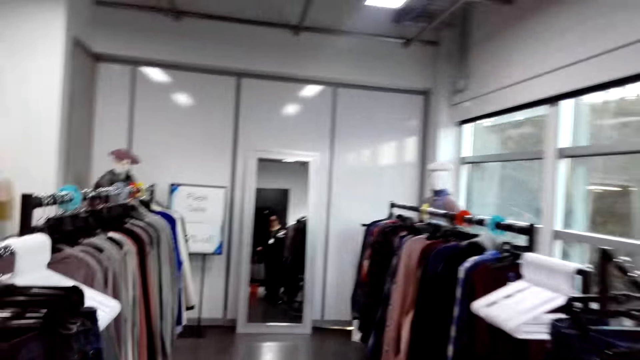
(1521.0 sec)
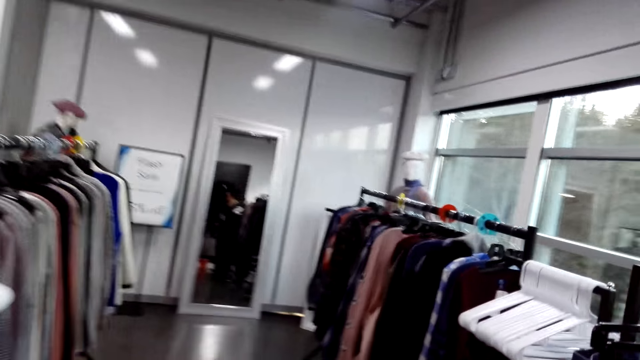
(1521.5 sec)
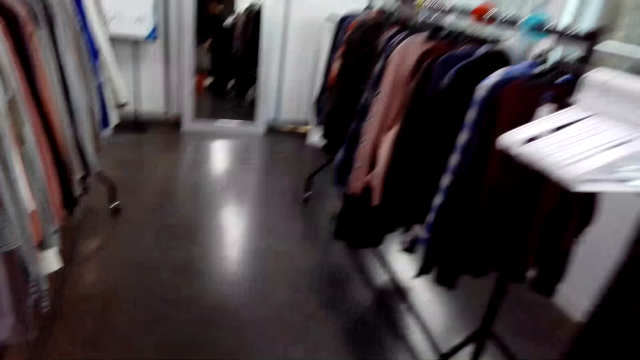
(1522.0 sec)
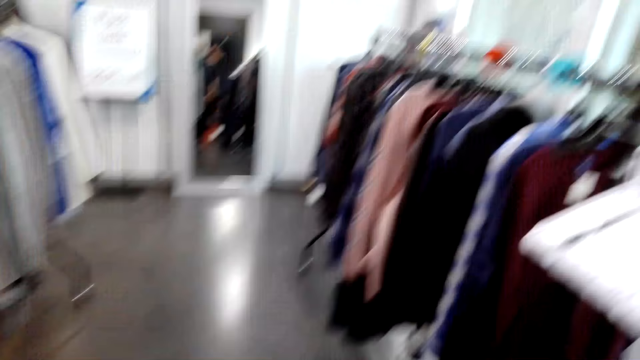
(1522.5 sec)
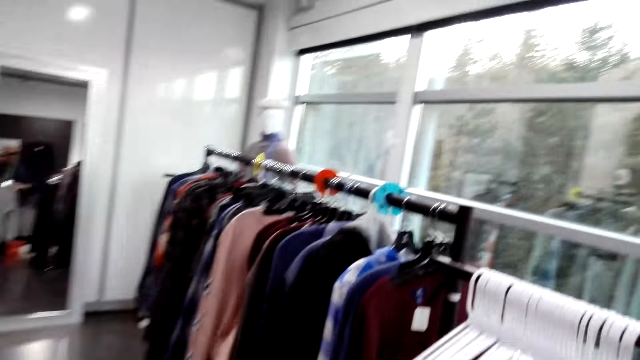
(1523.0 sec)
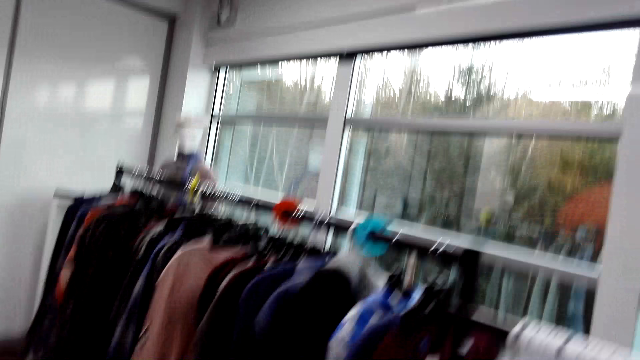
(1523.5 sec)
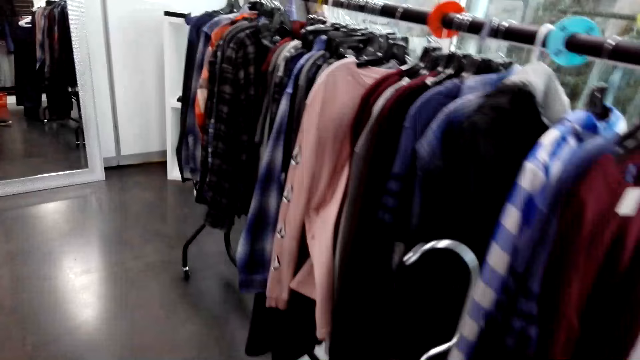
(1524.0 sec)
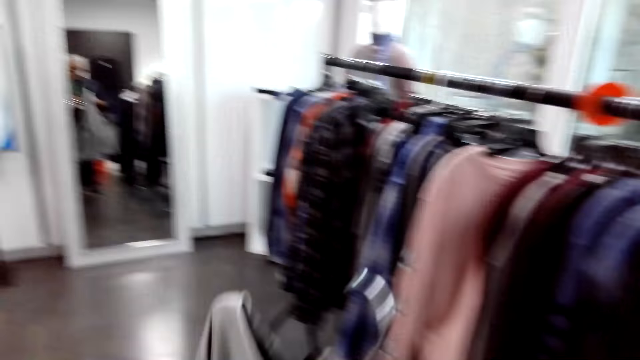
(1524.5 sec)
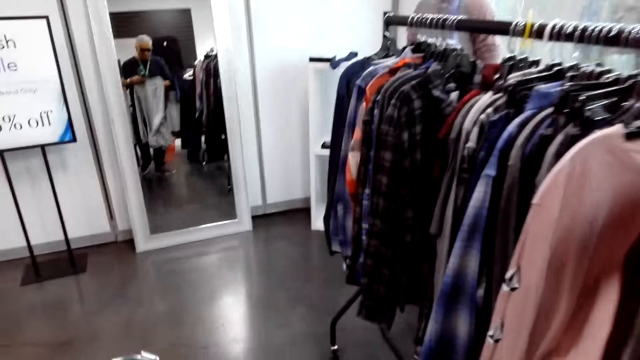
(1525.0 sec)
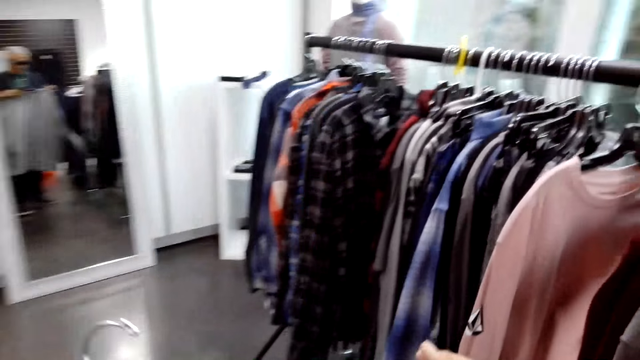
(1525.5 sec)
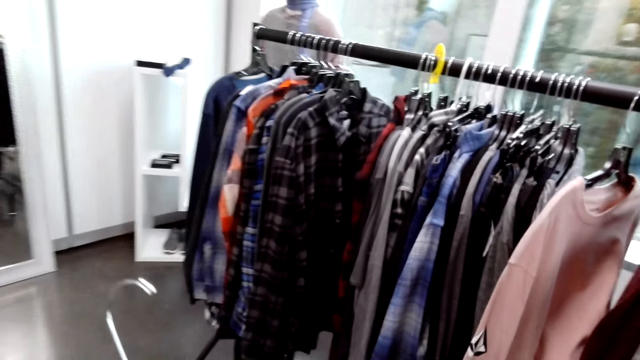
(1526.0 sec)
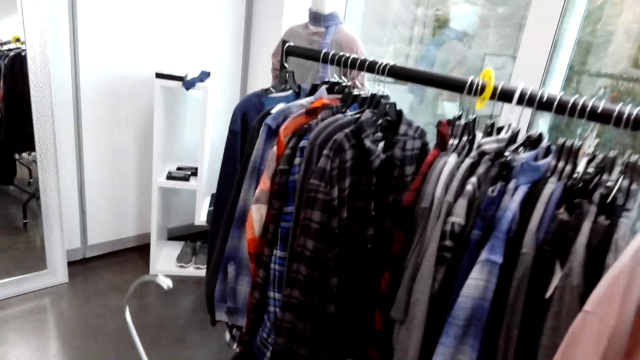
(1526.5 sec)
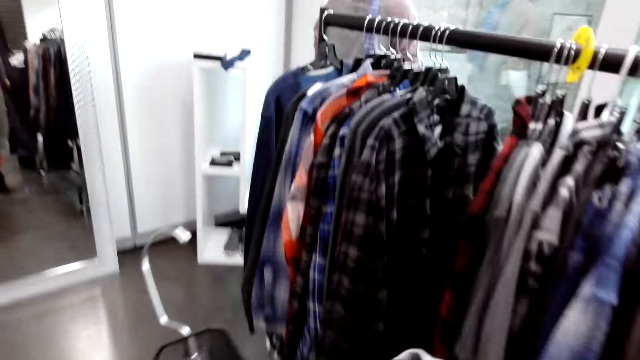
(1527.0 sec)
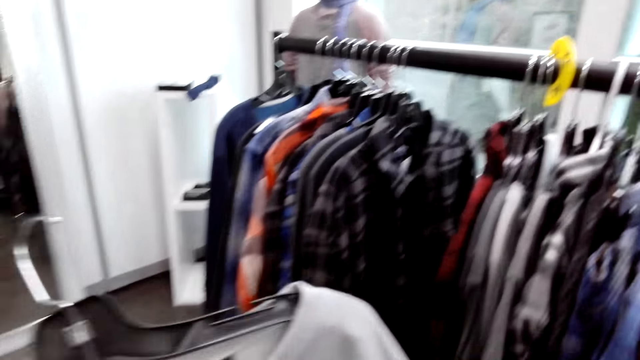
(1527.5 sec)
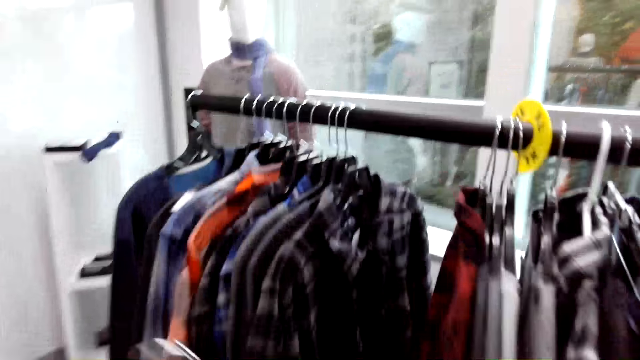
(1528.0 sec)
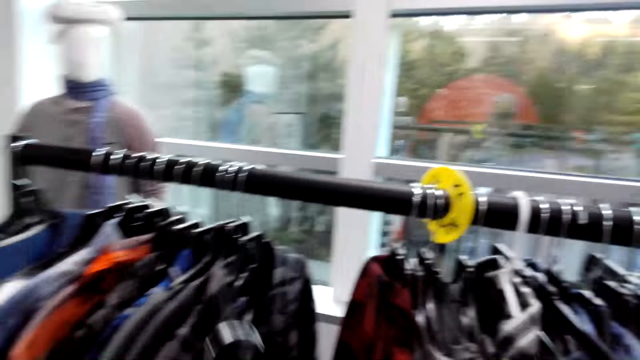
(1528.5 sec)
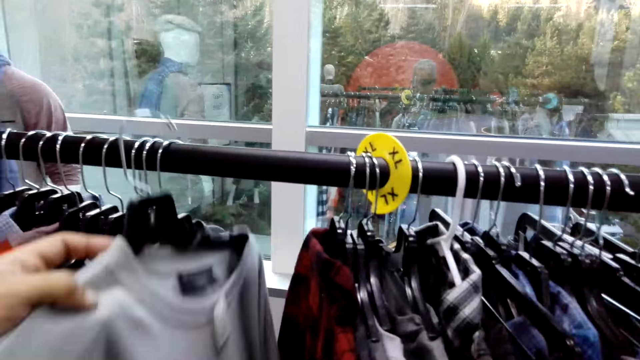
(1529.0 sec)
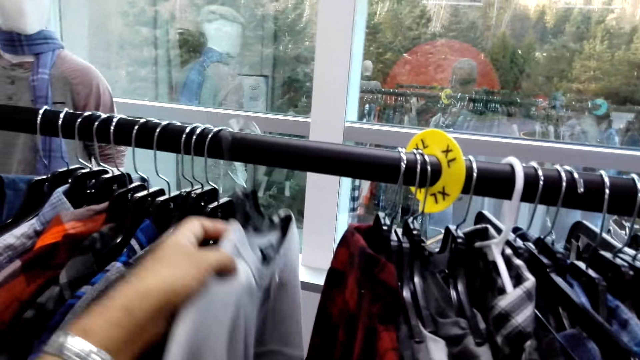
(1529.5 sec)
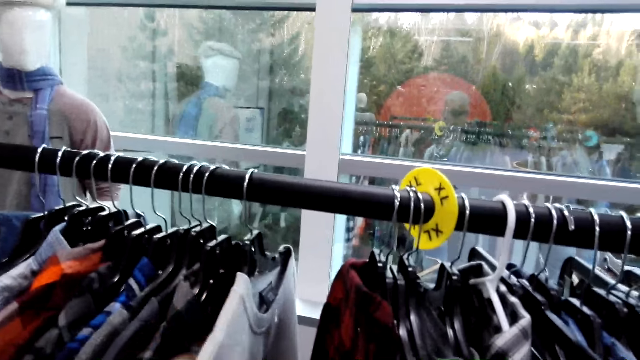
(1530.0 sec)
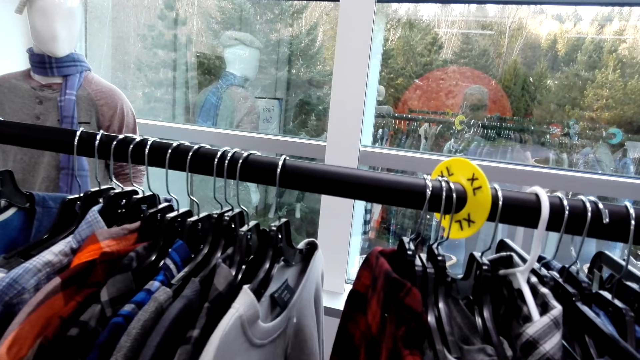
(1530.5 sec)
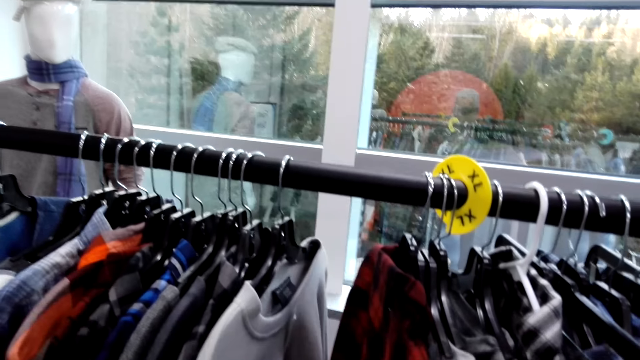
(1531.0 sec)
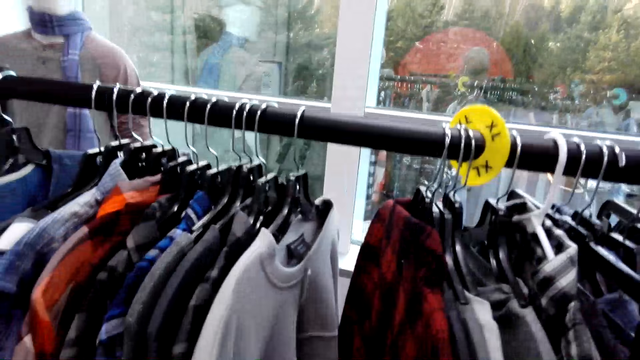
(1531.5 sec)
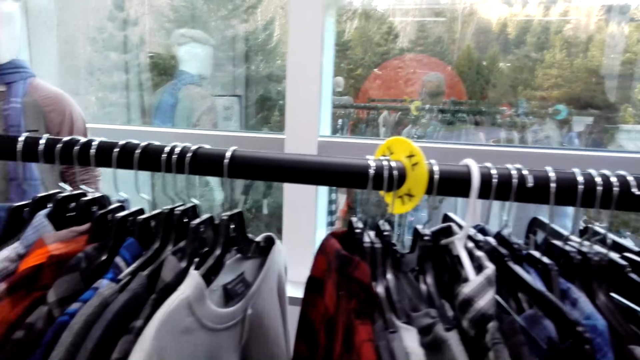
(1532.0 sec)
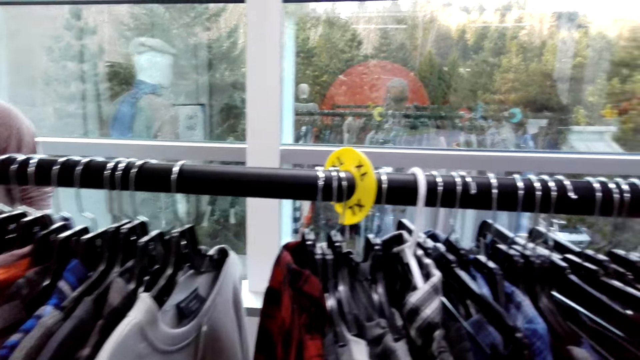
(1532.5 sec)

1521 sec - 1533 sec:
The camera wearer turns around. They hold a cloth. They look at the sweatshirt in the hand. They walk to hanged clothes. They hang the cloth on the rod.

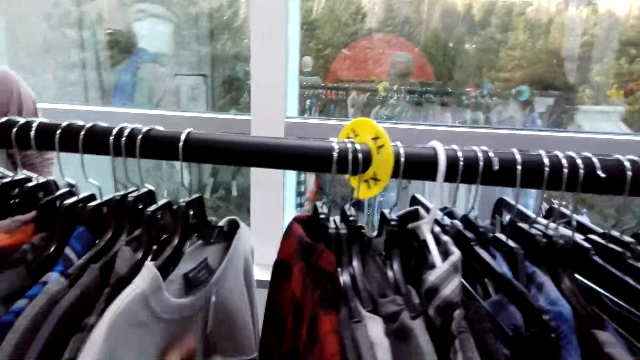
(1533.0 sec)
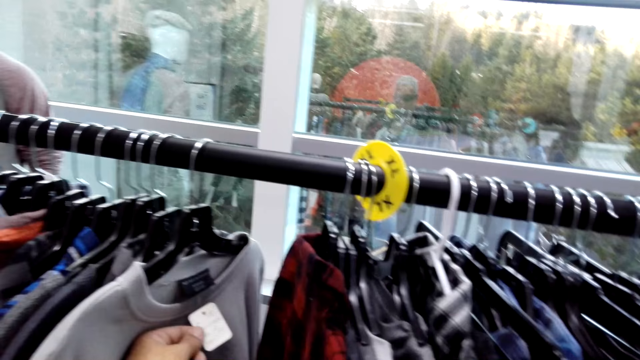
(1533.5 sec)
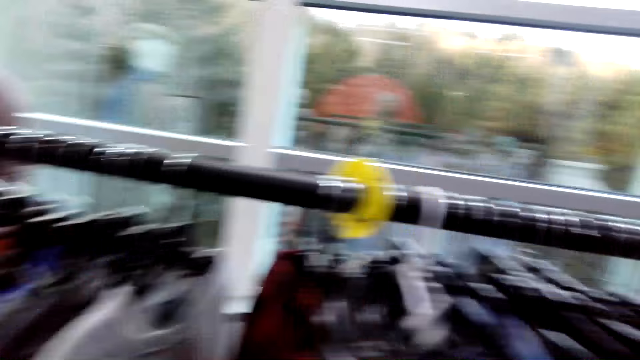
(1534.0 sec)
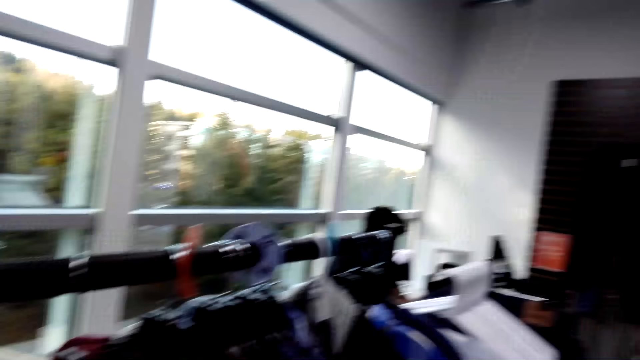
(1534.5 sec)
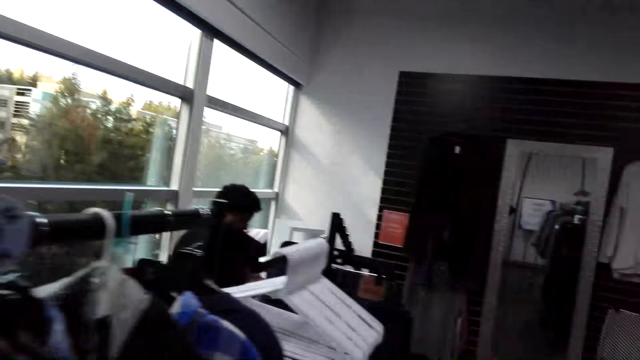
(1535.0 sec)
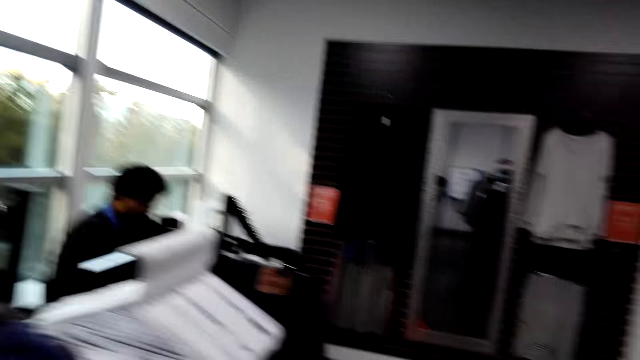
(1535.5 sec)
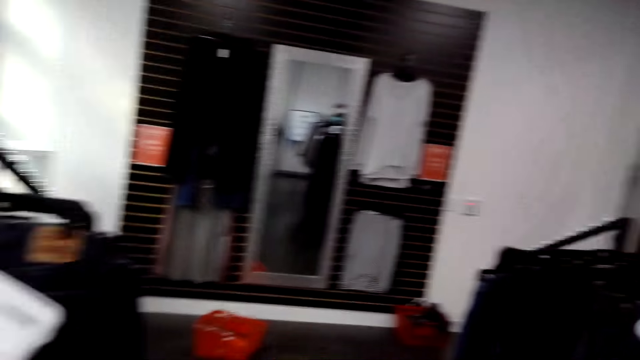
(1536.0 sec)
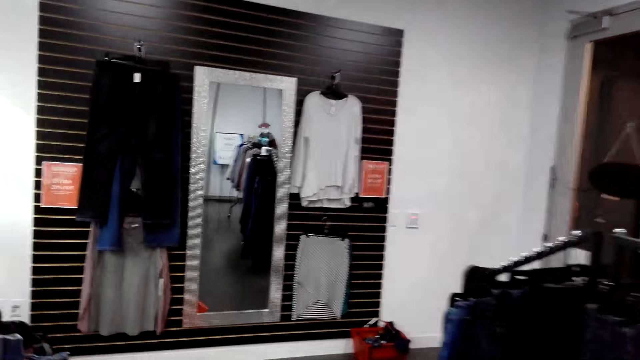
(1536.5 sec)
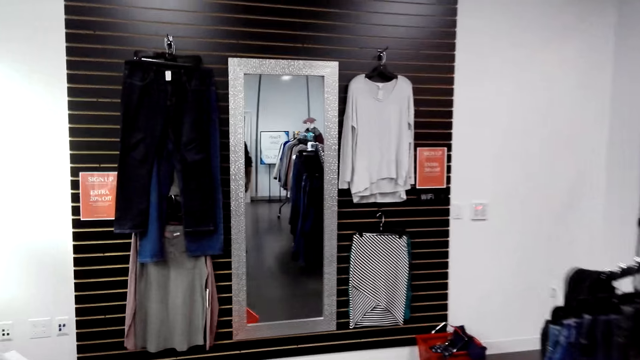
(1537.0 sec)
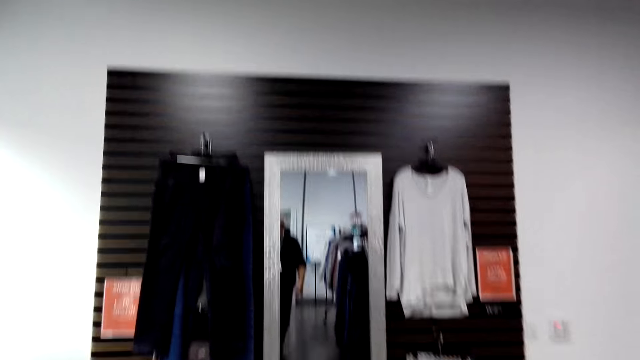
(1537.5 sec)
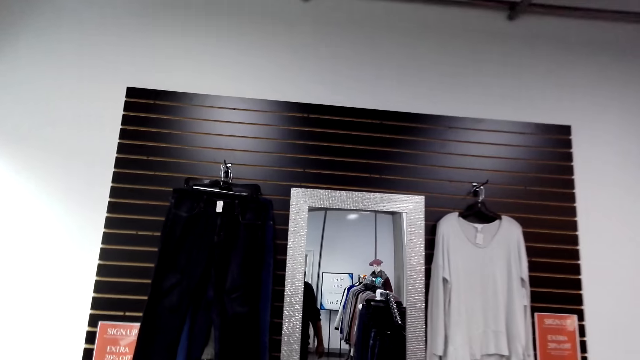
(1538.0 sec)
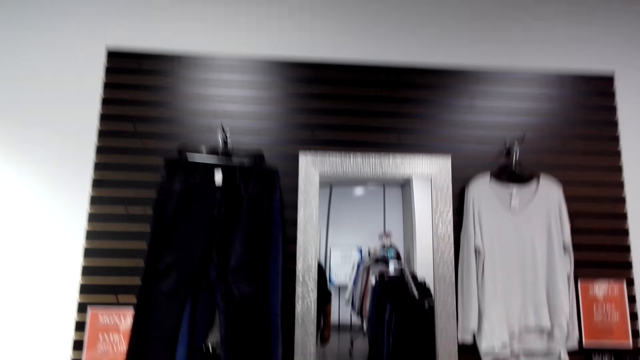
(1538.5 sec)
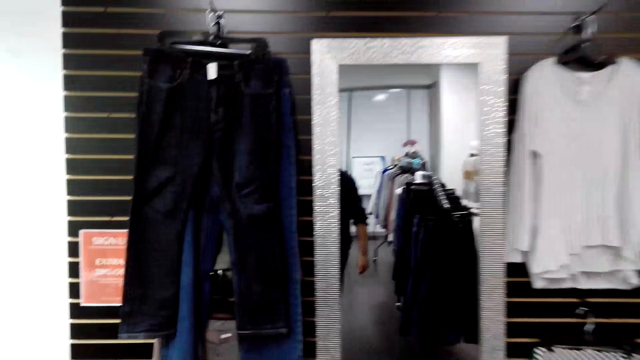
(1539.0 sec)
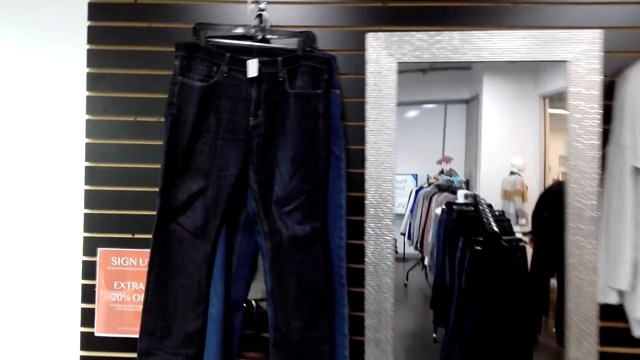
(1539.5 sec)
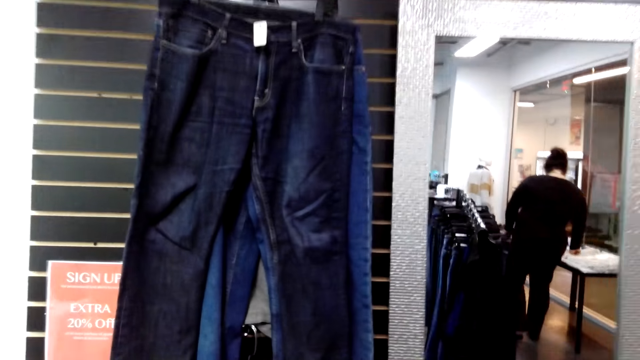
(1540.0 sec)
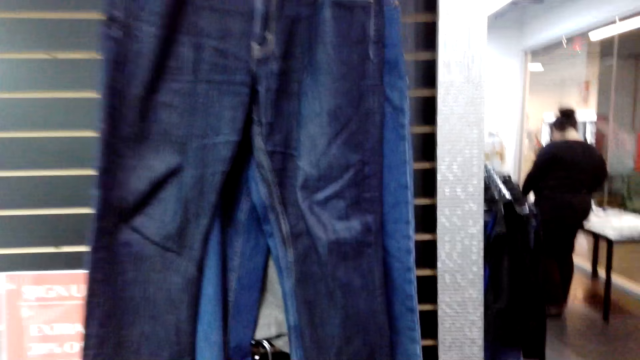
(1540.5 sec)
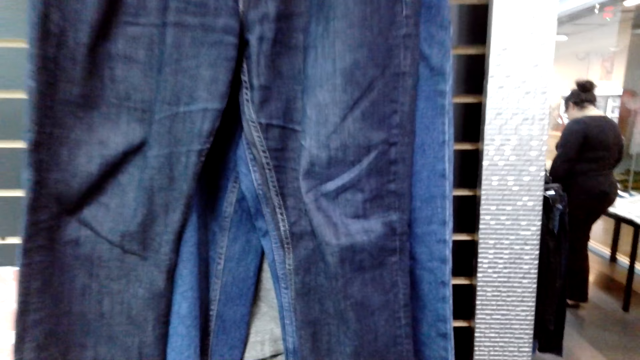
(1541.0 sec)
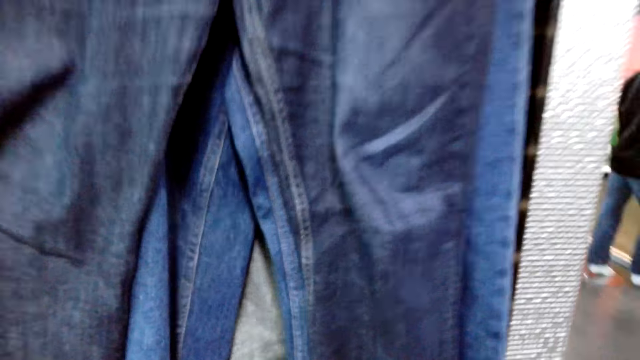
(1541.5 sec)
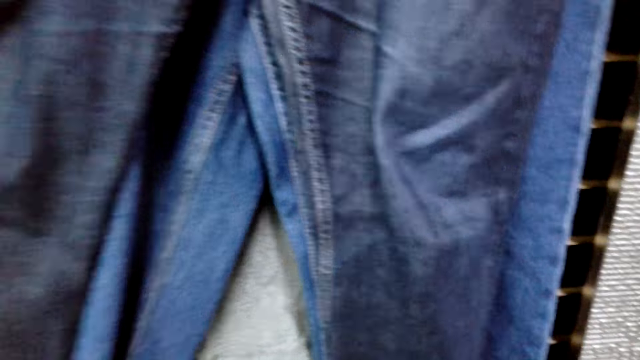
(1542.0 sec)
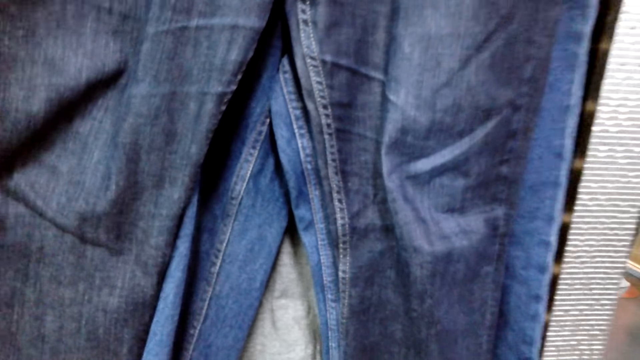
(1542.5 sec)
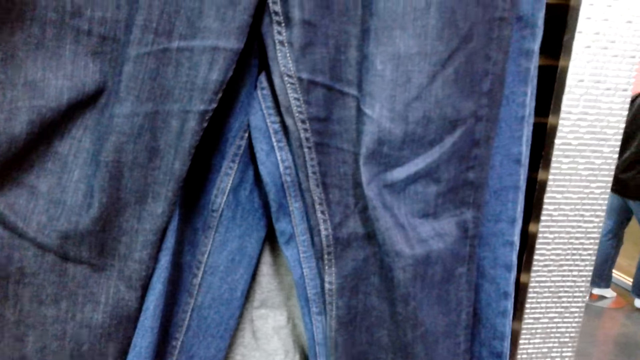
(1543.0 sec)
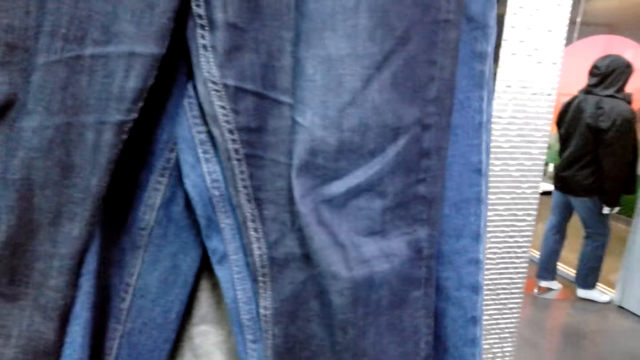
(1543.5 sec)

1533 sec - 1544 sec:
The camera wearer looks at the tag on the sweatshirt. They walk around the shop and turn around. They walk to hanged trouser jeans. They touch the trousers.
